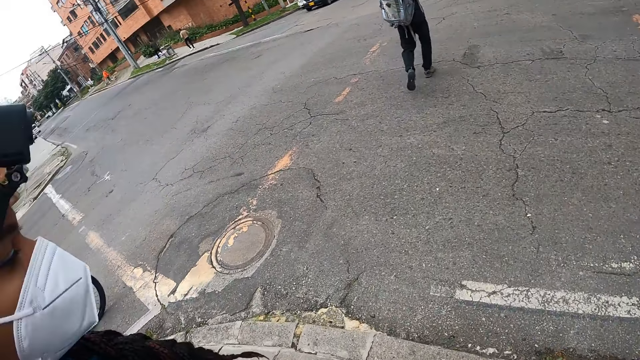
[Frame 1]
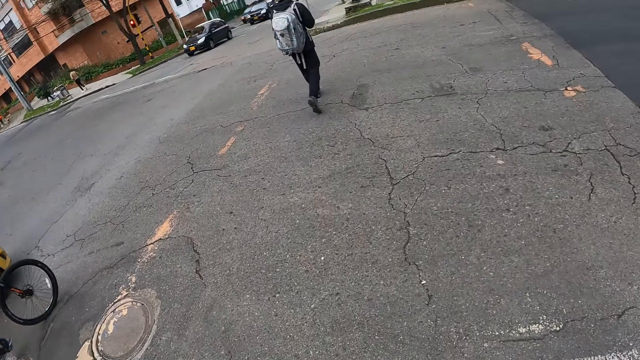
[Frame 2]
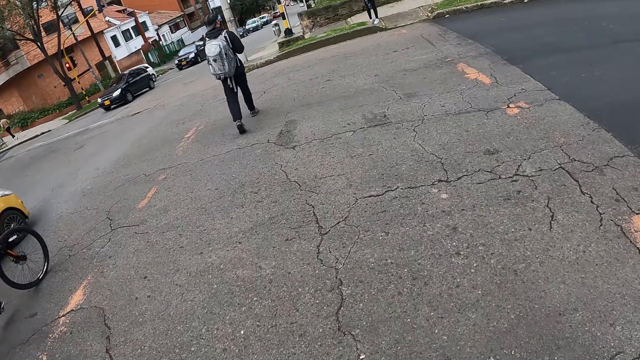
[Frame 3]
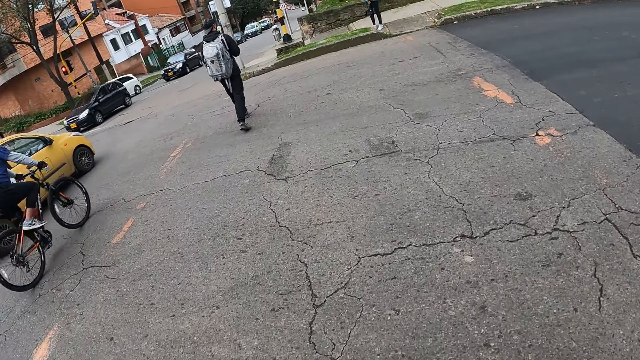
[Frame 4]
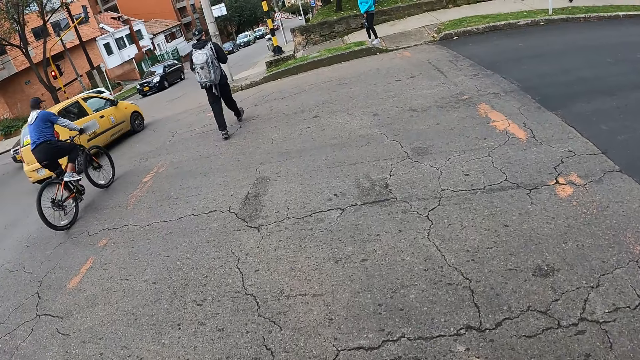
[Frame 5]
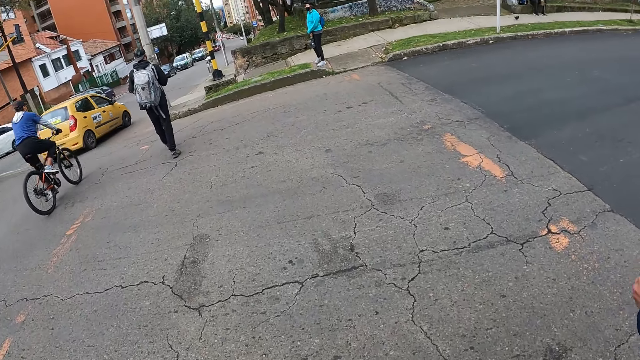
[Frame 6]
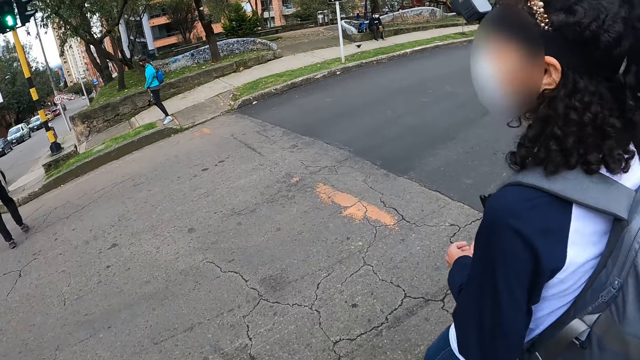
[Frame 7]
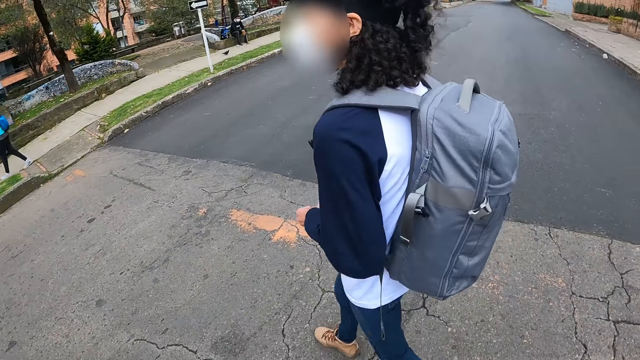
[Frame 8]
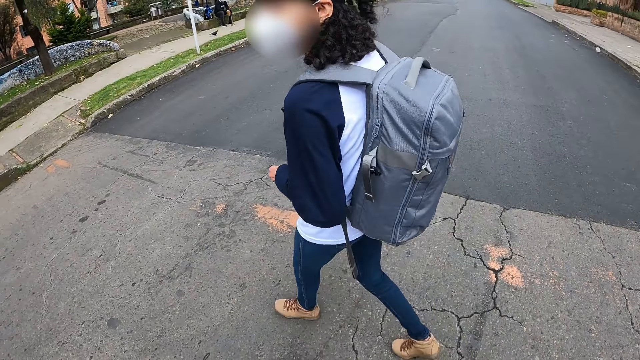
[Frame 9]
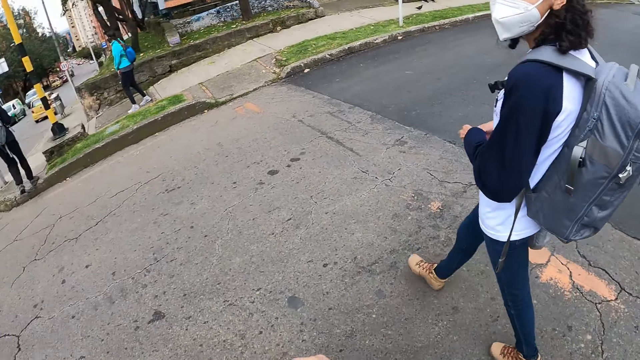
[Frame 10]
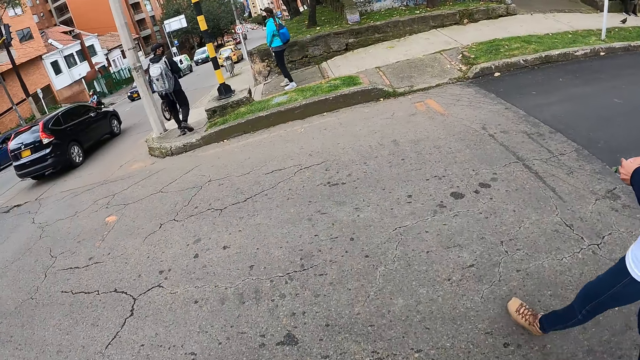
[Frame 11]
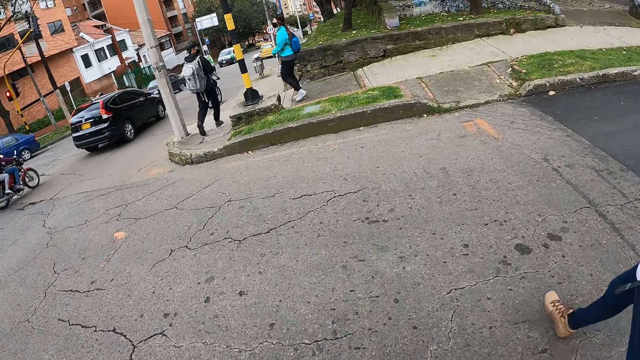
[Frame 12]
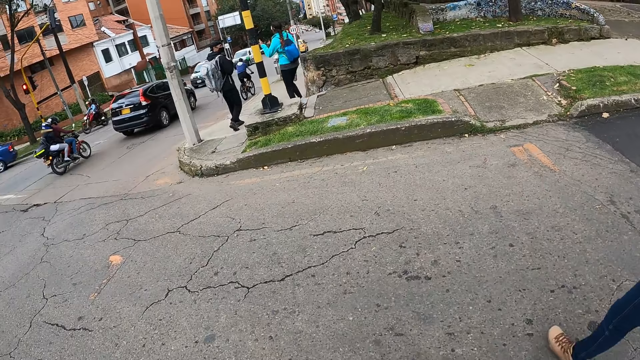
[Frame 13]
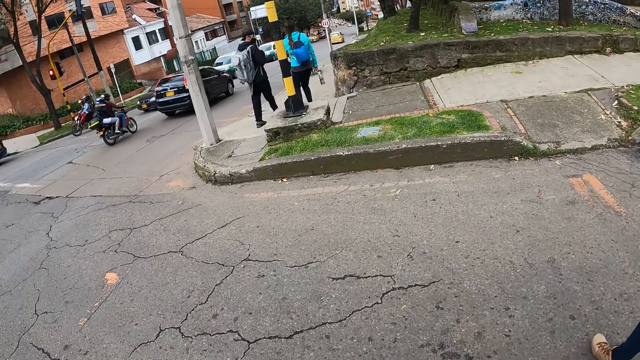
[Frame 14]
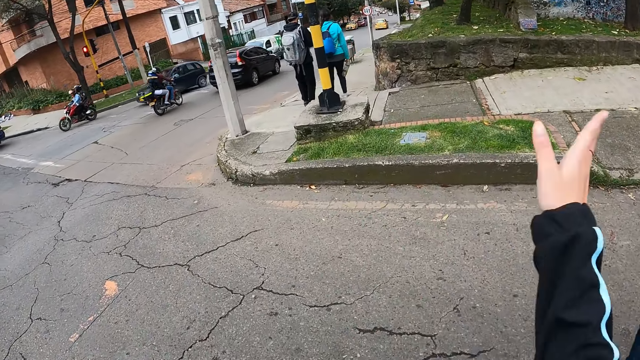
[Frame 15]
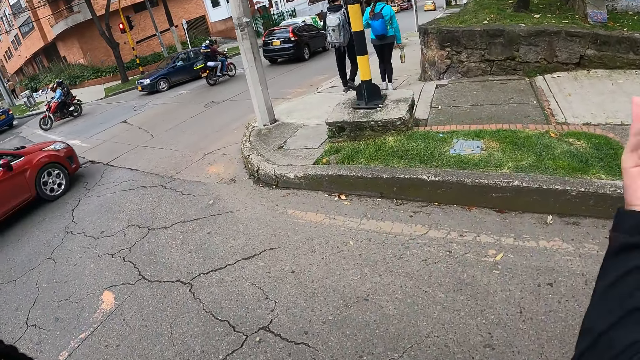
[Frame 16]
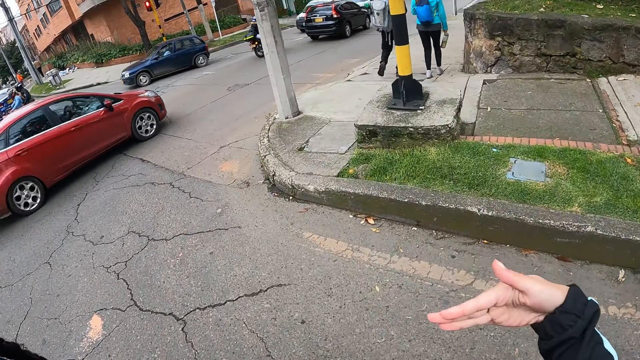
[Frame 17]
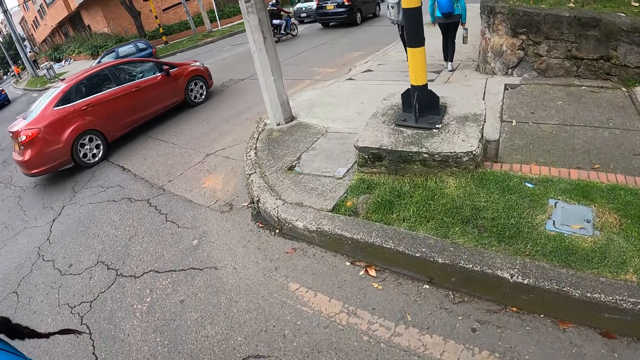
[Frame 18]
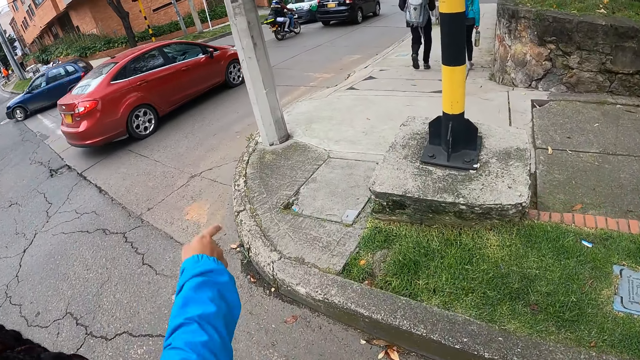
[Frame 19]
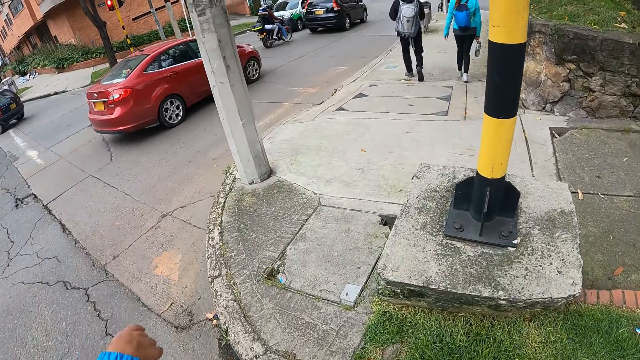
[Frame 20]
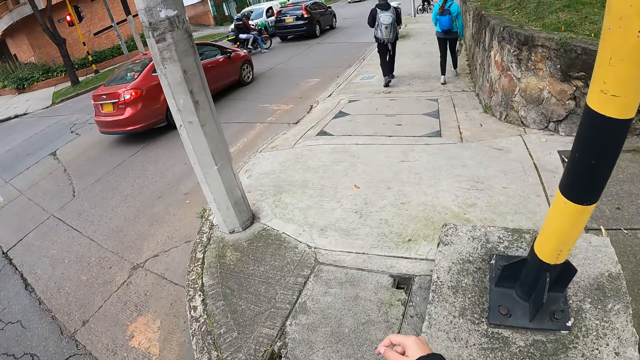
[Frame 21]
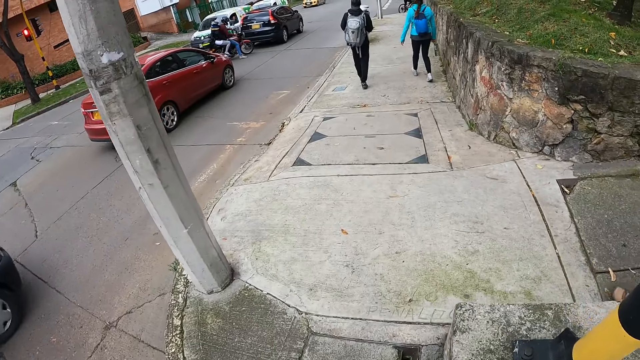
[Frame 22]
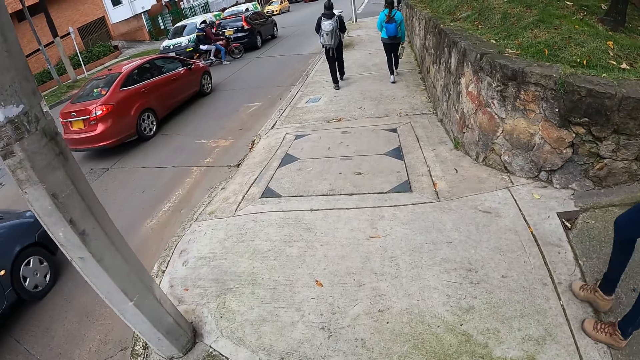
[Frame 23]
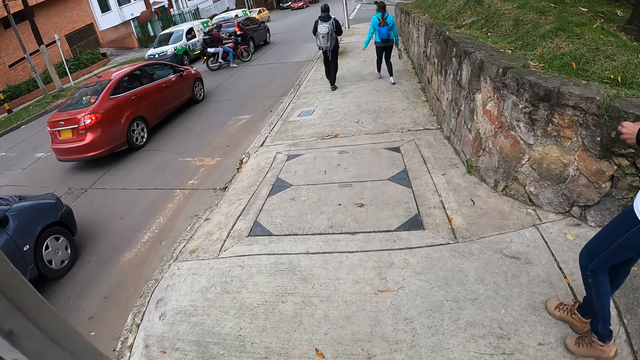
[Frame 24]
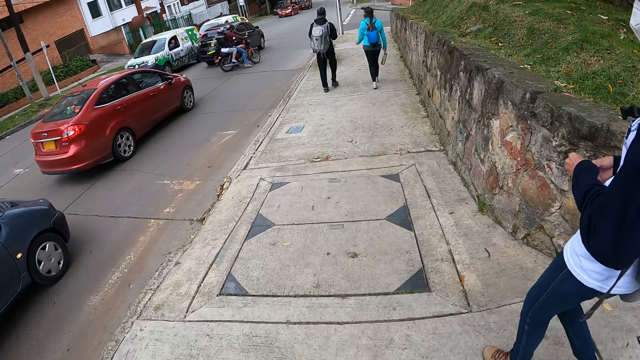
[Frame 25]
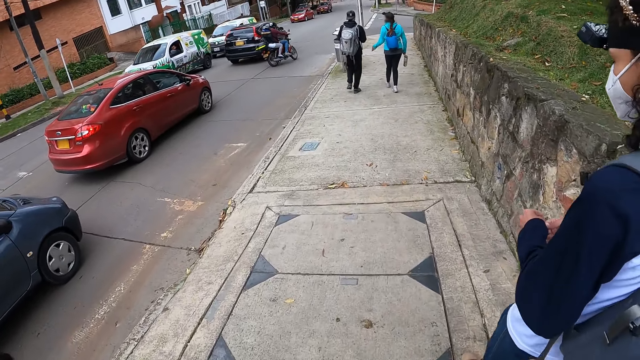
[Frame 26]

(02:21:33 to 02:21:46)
The camera wearer crosses the road with the woman and the other woman. A red car passes by the camera wearer. The camera wearer walks on the sidewalk.

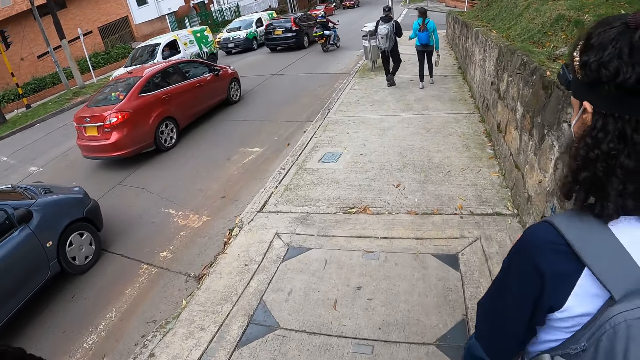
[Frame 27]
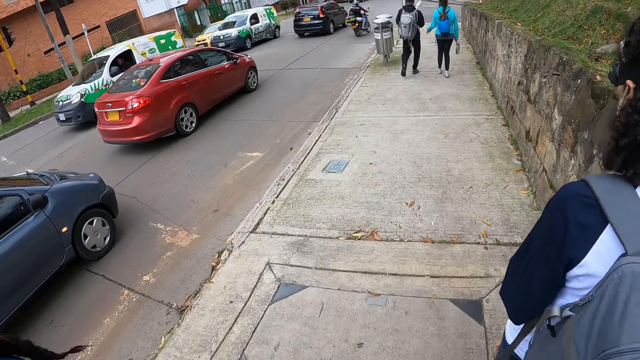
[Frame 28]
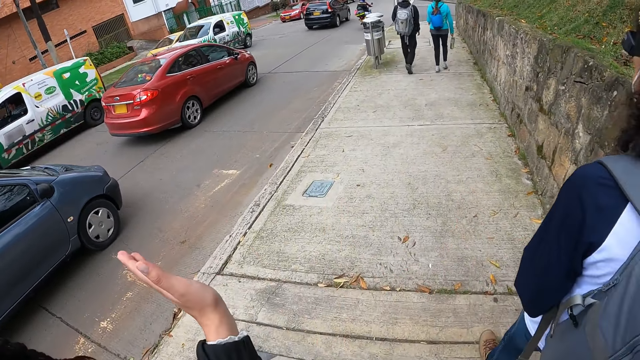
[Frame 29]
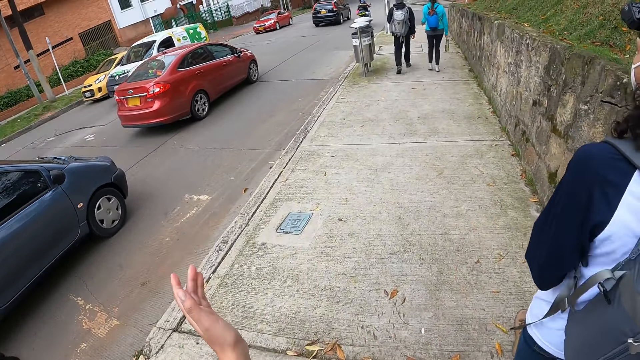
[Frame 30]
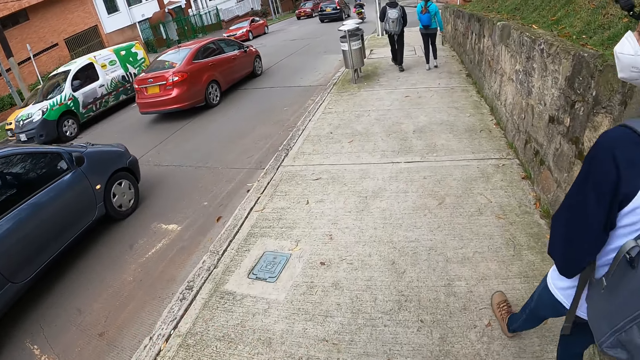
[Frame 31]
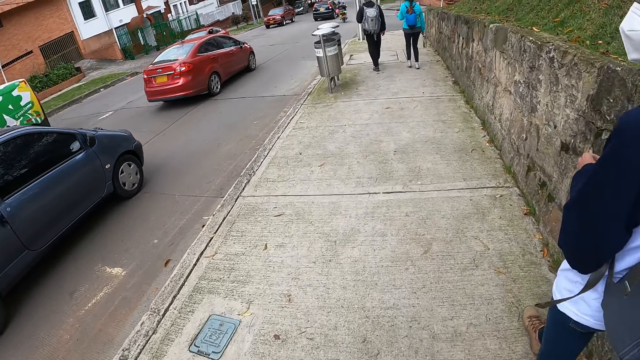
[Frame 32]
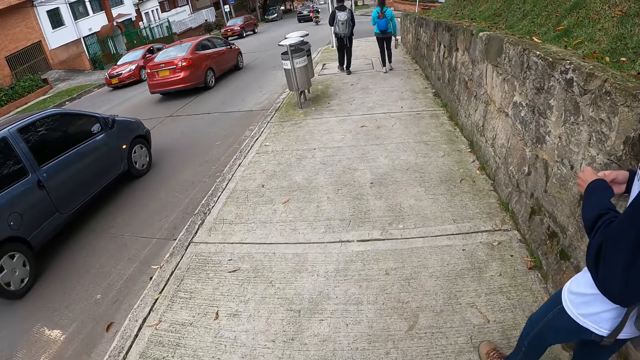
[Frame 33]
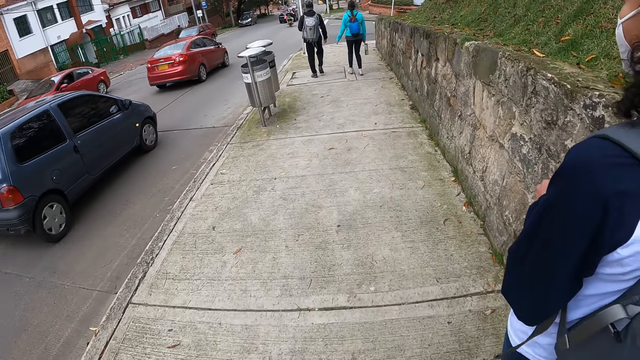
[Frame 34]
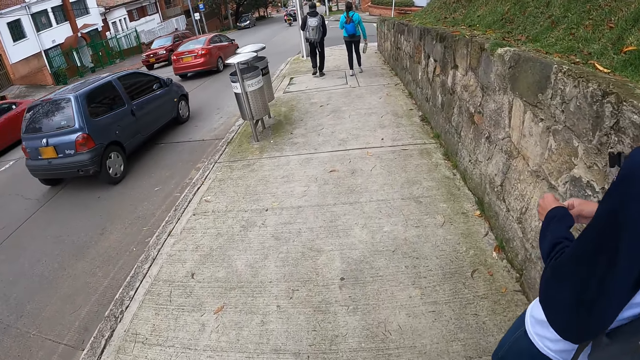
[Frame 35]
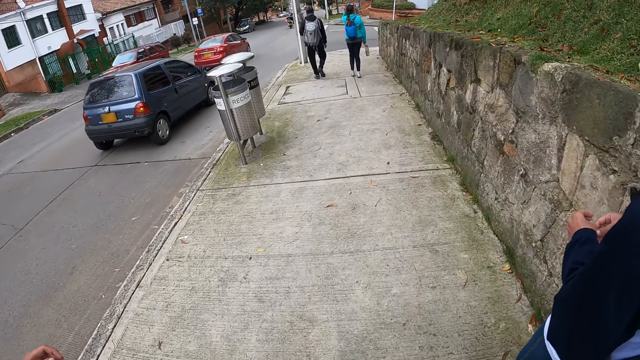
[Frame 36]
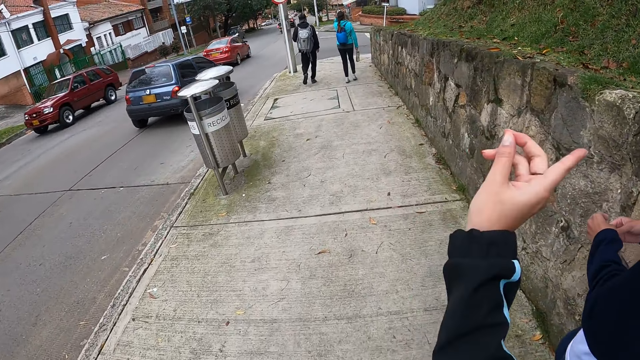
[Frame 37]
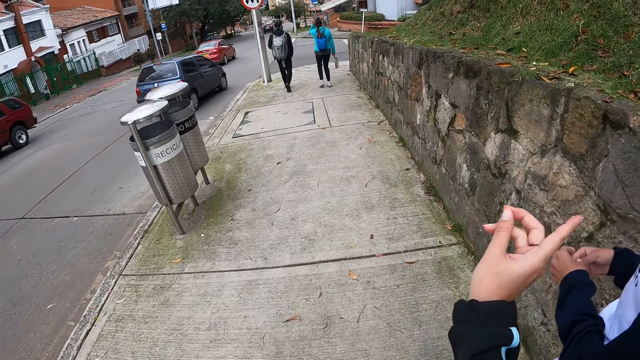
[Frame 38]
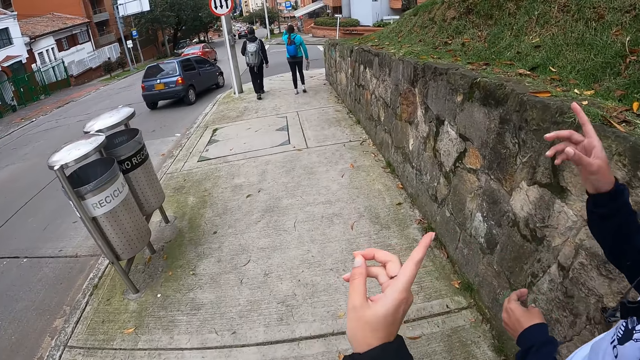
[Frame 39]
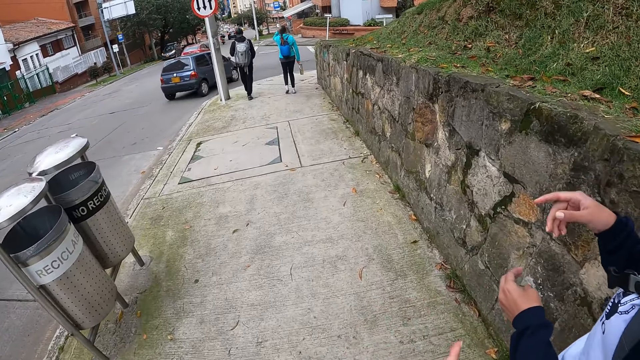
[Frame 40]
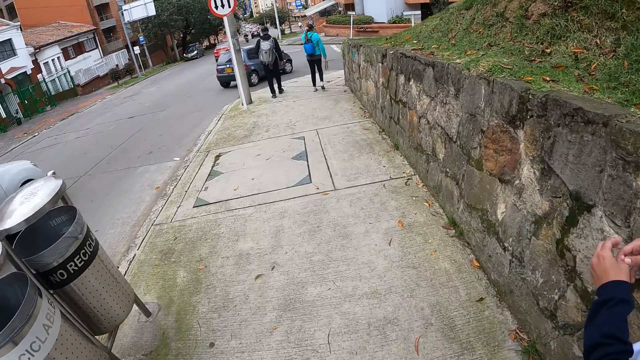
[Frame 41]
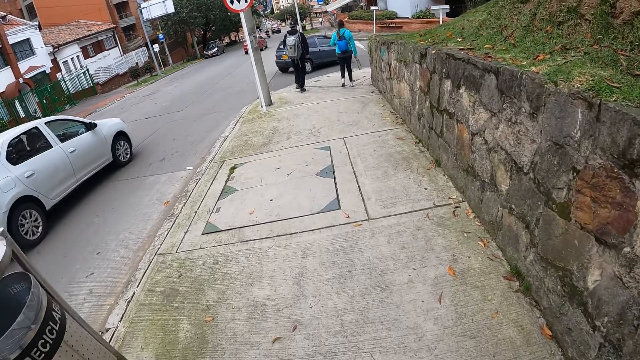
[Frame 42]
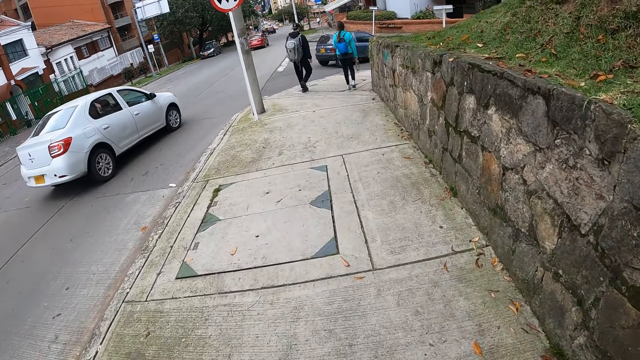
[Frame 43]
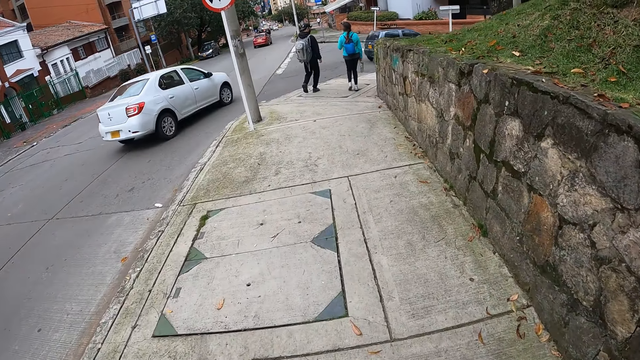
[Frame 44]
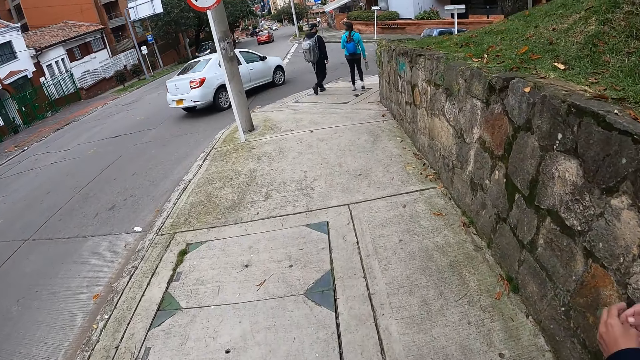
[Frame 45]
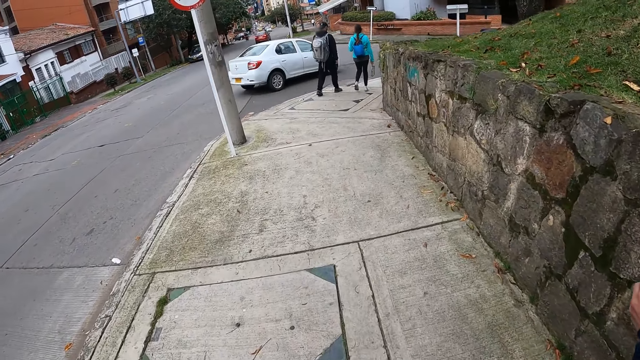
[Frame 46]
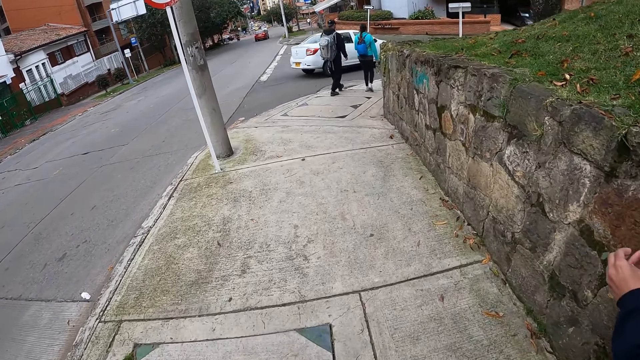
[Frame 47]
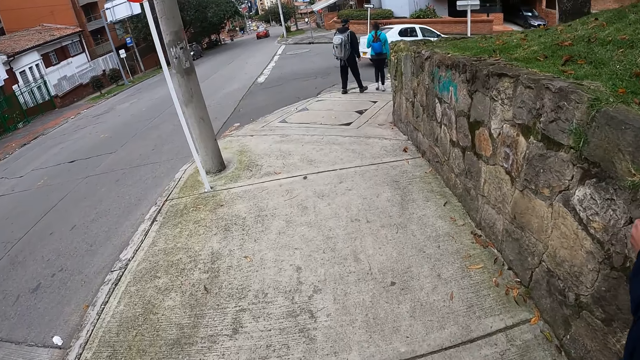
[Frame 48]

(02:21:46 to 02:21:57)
A blue car passes by the camera wearer. A white car passes by the camera wearer.
